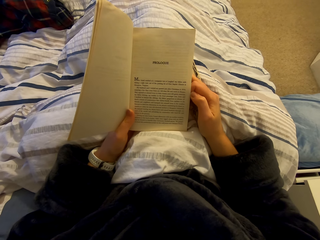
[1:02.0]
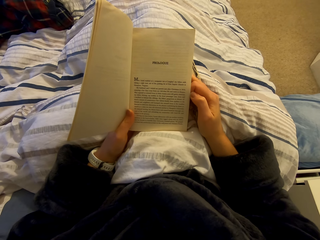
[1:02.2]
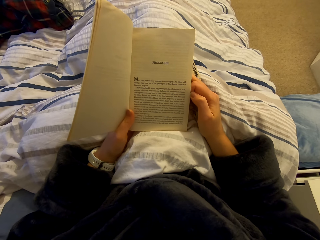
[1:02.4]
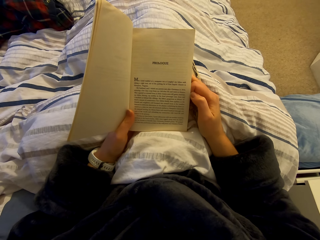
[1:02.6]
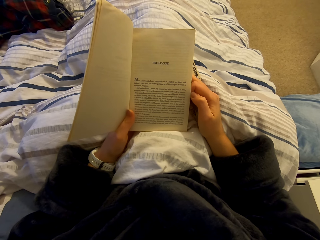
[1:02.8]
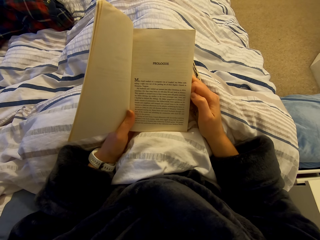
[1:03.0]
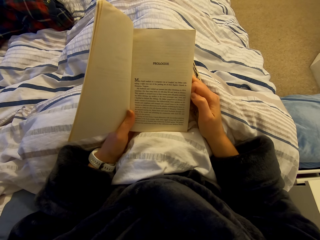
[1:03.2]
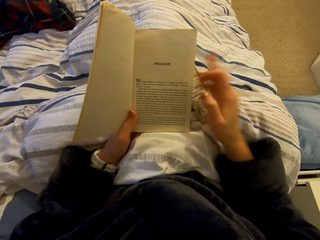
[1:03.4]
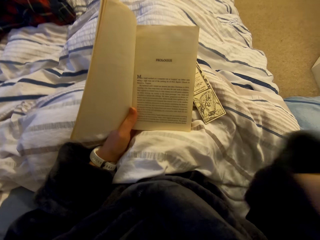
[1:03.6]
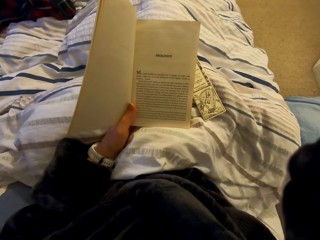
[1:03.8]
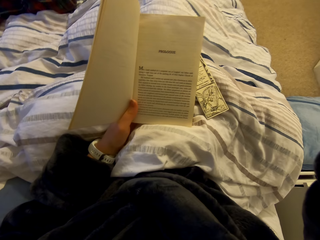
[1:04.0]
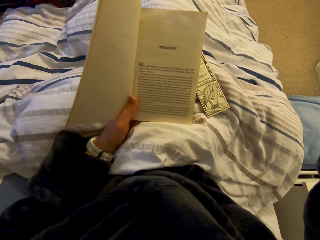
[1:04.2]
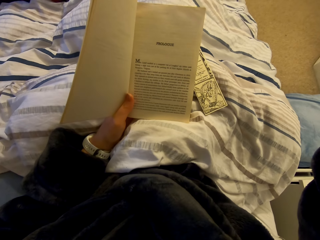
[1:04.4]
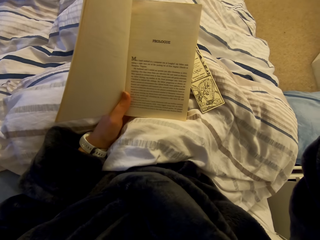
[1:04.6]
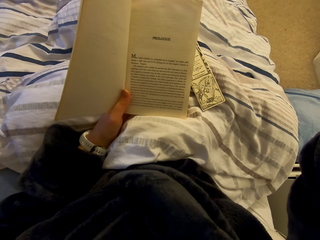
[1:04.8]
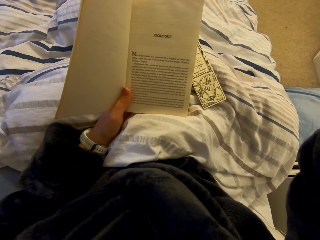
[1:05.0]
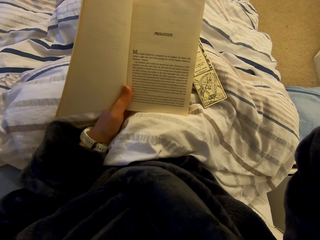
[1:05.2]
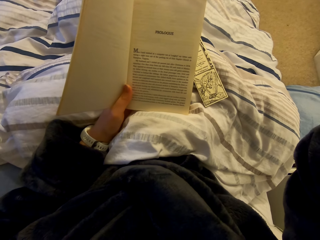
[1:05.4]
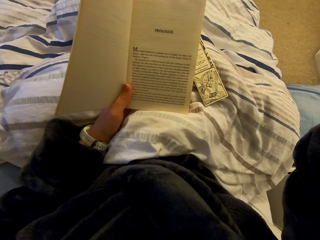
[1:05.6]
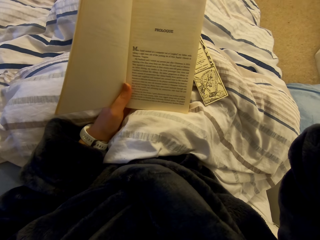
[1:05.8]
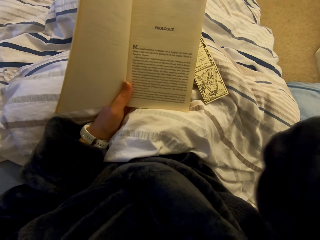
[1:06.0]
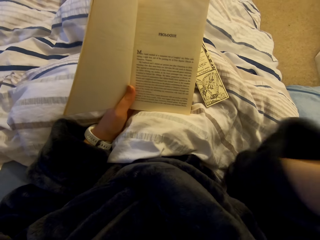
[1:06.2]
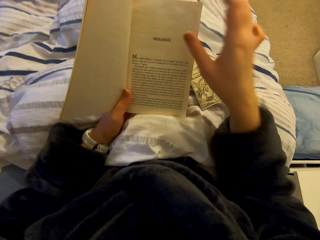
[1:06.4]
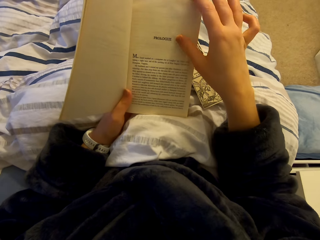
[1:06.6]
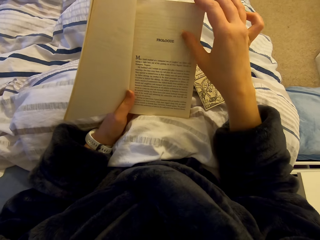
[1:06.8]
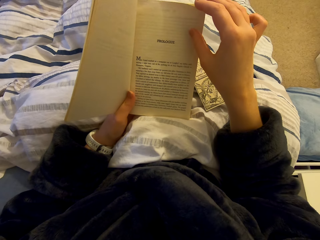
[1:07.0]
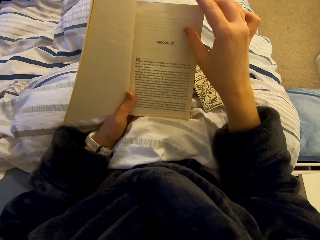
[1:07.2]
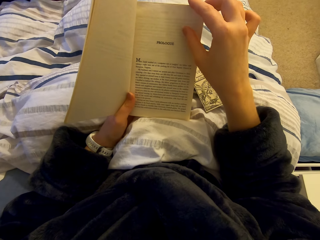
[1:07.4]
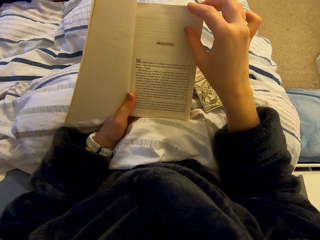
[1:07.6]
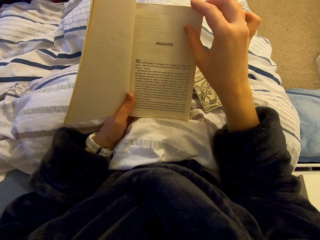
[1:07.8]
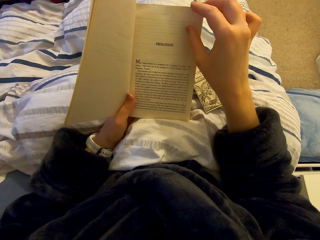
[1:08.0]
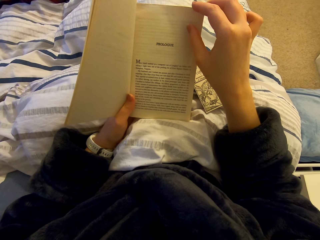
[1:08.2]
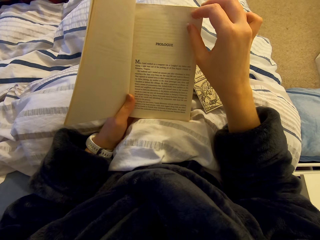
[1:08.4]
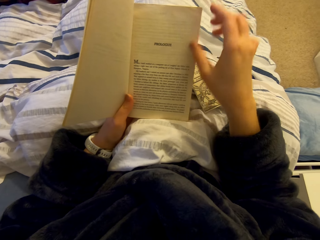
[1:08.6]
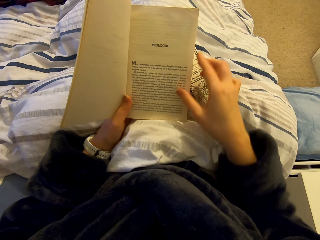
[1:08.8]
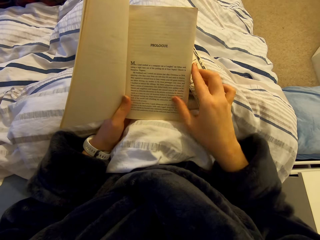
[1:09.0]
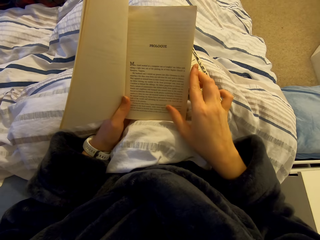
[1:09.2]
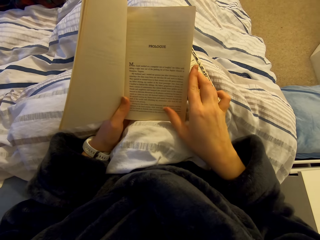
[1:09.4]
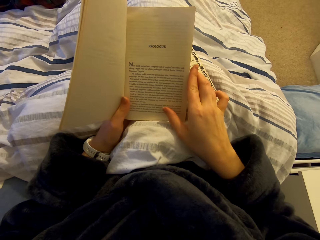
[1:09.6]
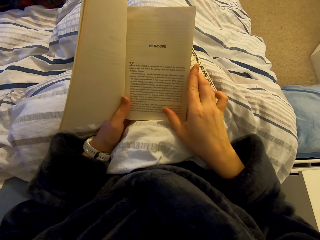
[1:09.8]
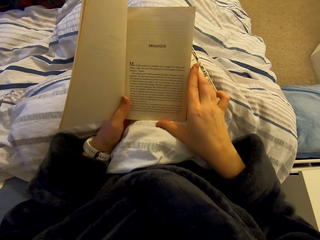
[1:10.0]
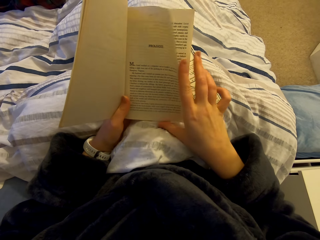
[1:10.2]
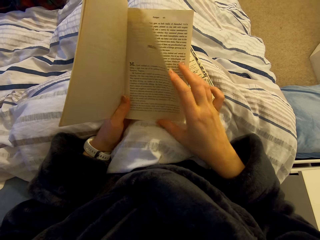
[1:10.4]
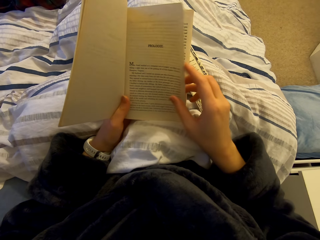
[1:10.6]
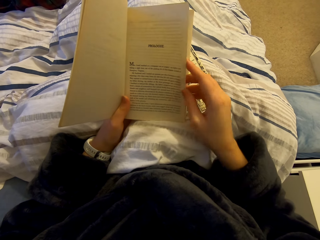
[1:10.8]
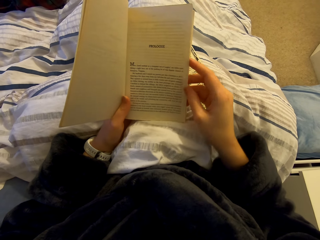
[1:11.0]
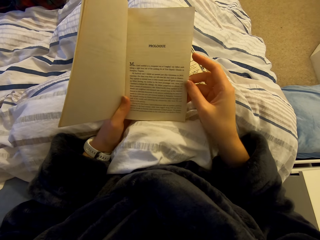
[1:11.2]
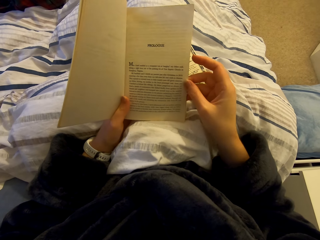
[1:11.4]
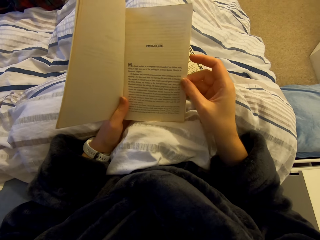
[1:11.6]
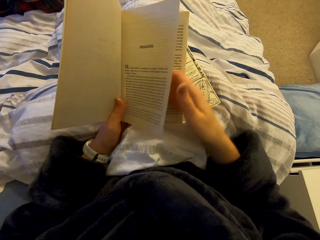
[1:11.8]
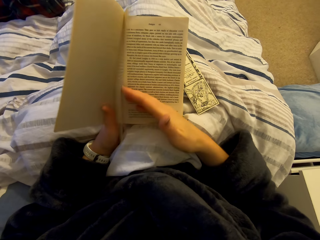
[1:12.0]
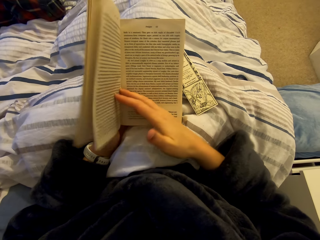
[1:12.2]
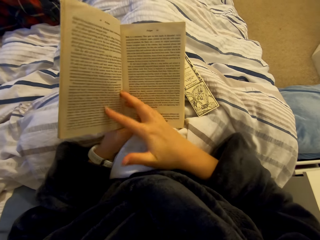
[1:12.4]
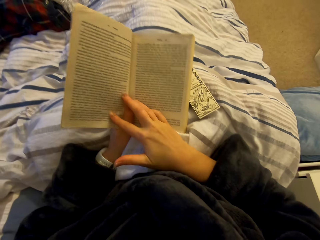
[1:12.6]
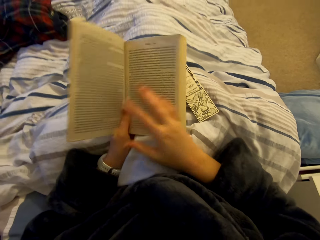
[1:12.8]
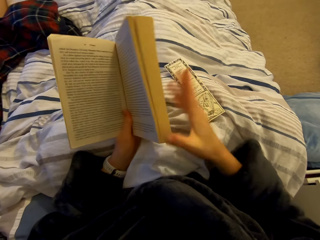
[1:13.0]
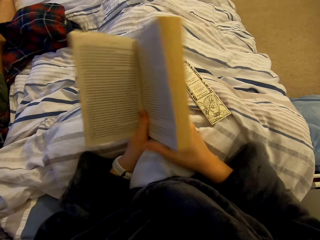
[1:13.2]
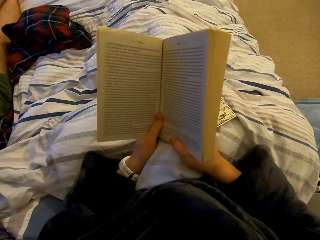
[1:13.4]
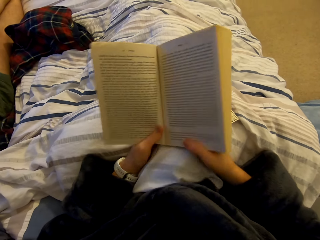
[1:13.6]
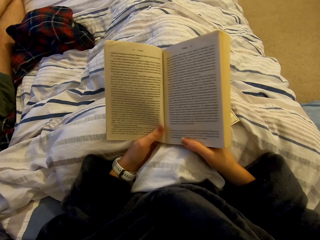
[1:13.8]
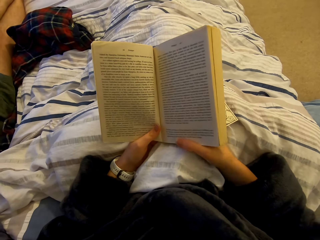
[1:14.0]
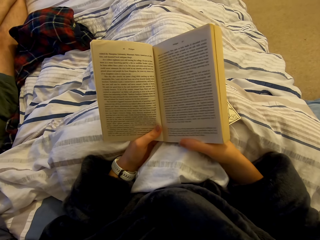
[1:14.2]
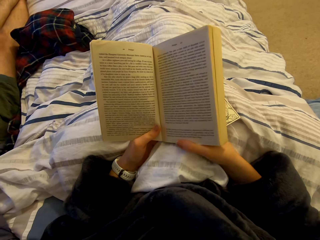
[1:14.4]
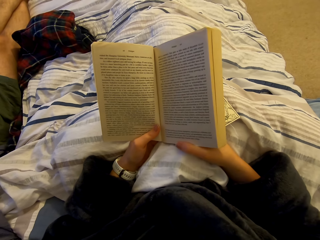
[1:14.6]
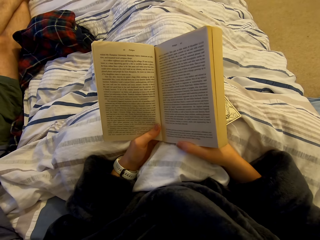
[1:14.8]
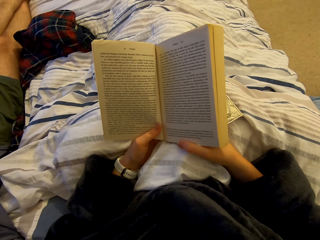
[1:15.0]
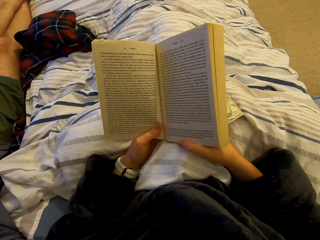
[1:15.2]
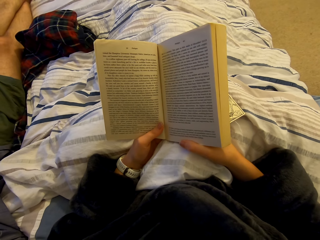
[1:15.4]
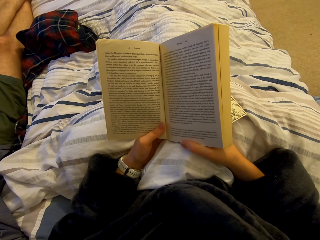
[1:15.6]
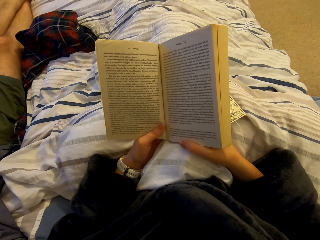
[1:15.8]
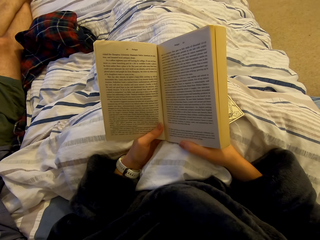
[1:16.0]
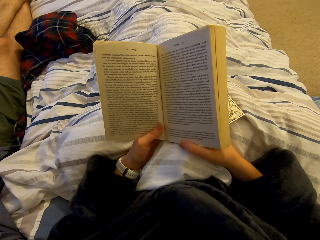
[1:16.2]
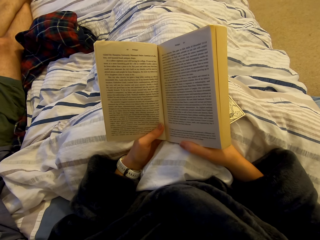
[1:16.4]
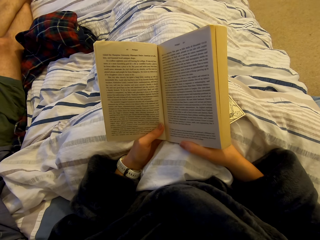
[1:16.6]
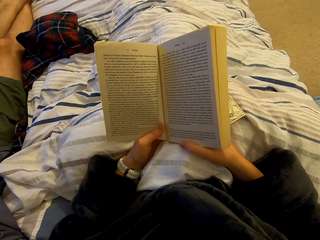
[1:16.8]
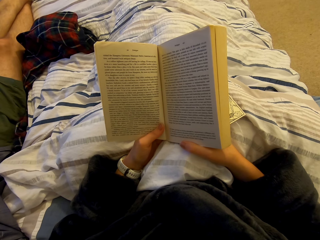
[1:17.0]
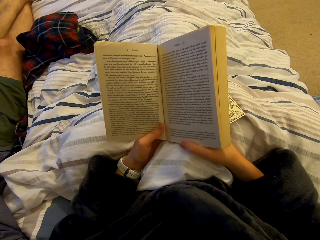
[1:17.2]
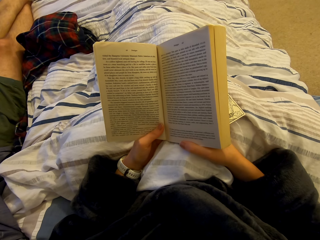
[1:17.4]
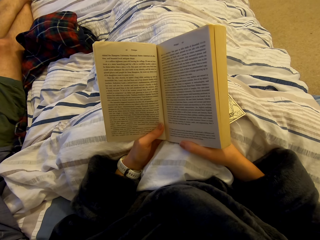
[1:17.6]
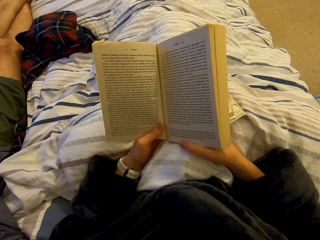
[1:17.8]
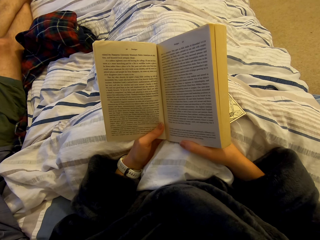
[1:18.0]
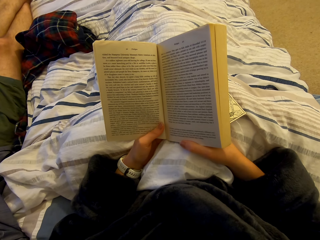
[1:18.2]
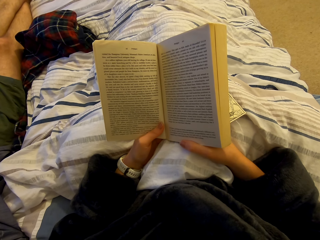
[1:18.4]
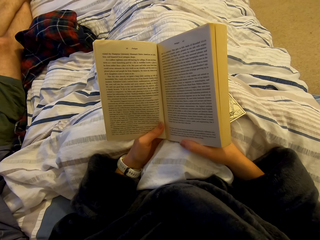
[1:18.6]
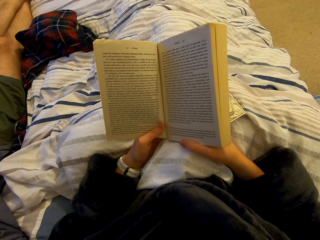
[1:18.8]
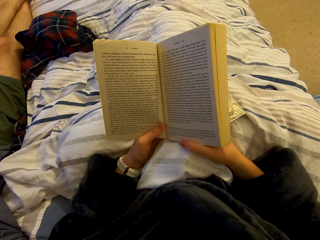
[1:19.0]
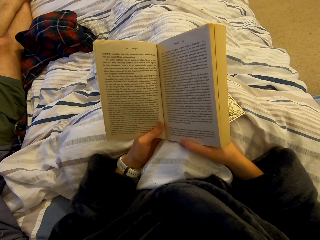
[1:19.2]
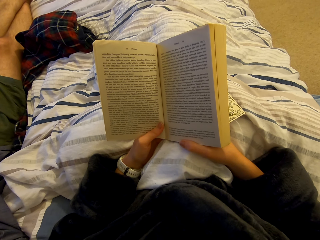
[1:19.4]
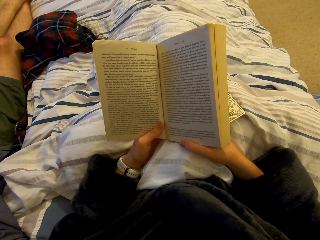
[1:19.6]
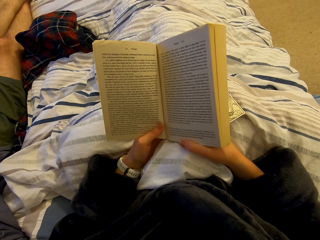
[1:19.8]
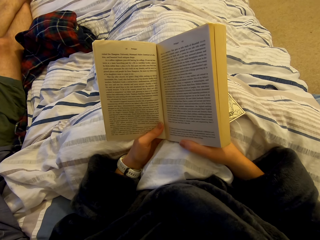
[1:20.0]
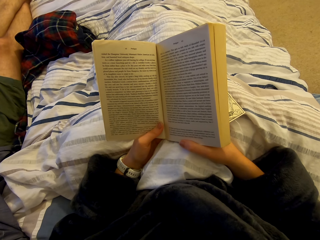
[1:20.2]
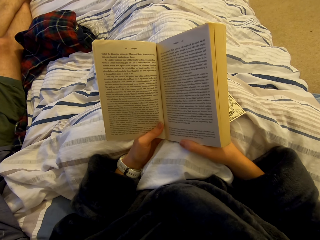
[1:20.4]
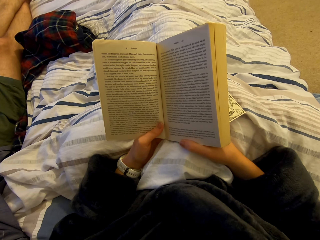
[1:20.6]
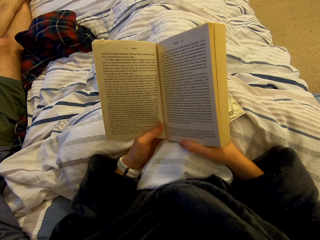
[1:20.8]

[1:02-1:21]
The camera wearer holds something. They read the book. They open a page of the book. They read the book. A man sits on a bed. The camera wearer reads the book.

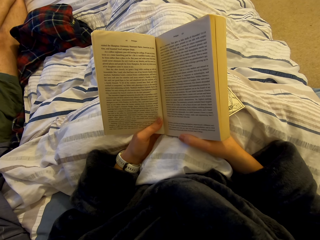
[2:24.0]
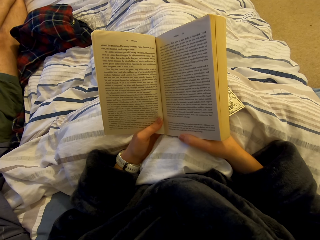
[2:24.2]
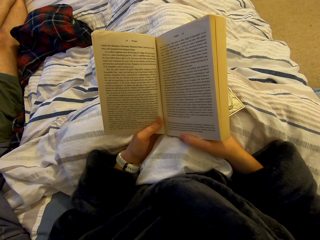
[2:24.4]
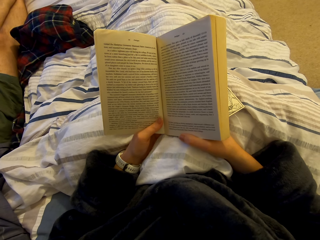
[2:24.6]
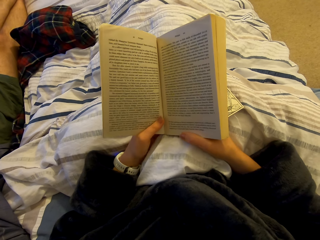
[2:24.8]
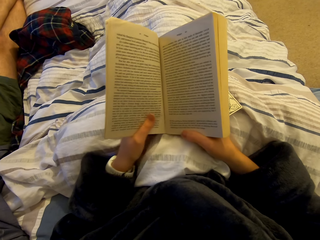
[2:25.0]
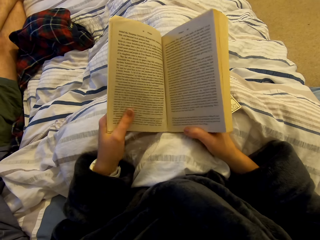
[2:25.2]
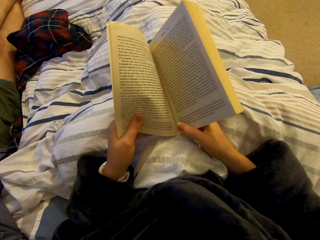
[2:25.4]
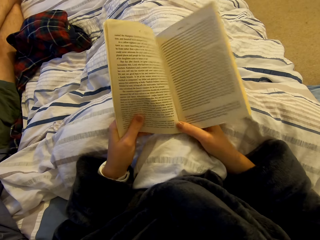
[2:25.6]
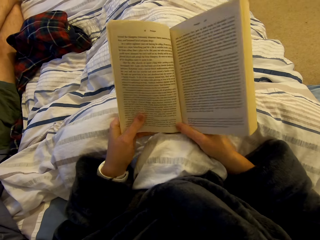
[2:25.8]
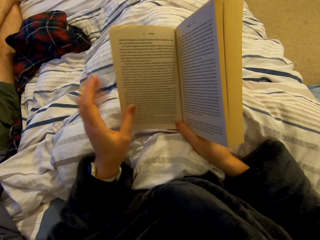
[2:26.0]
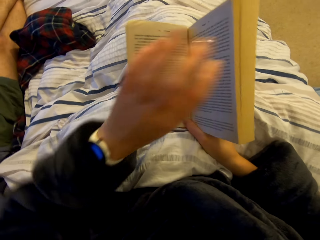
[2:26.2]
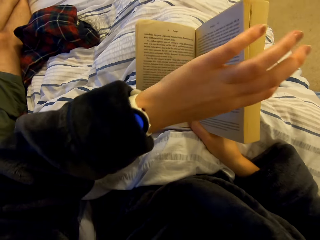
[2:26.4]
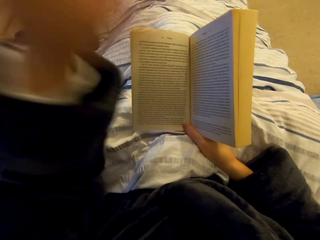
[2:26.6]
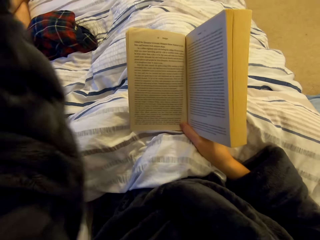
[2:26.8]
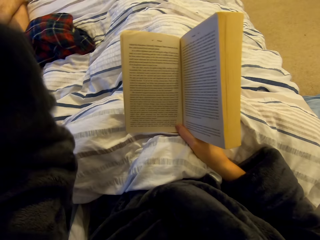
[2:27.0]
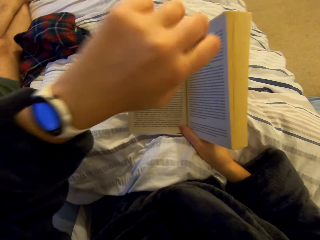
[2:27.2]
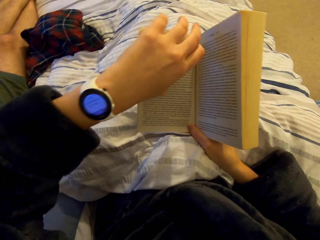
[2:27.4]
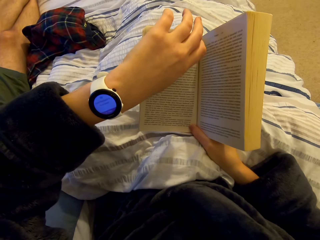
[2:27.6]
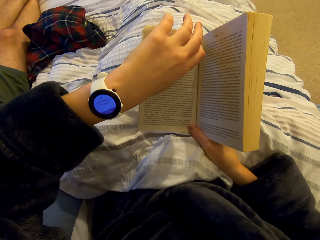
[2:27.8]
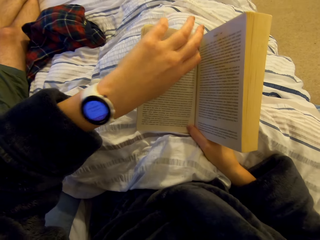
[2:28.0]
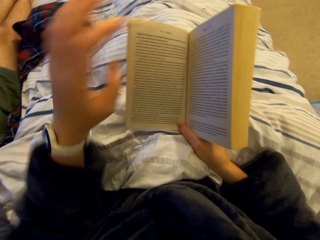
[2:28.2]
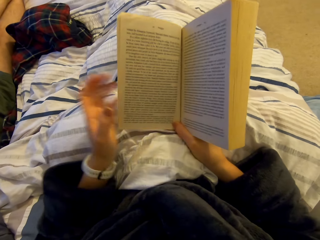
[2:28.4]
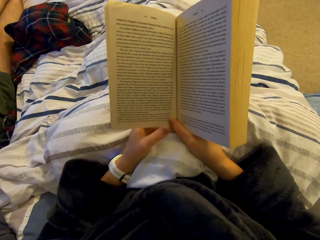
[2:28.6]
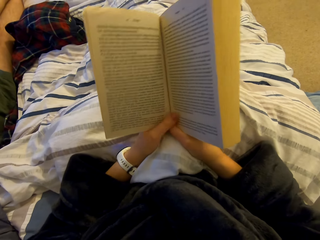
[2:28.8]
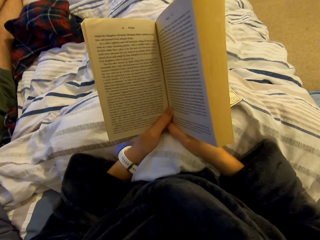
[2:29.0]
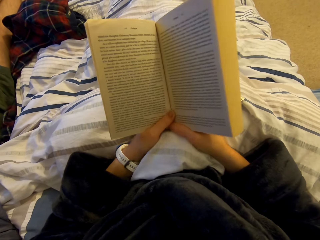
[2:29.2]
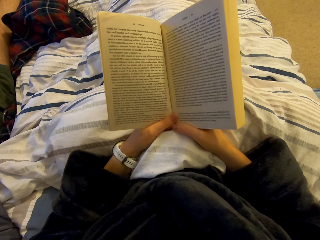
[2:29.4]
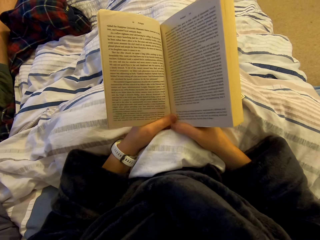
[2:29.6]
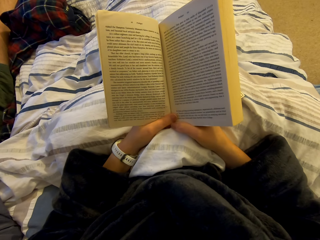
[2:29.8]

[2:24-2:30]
The camera wearer moves the book. They look at the smart watch. They shake the hand. They move the book. They read the book.
